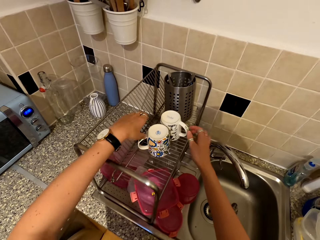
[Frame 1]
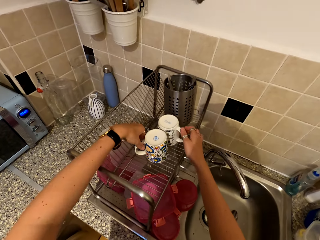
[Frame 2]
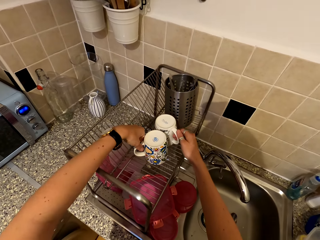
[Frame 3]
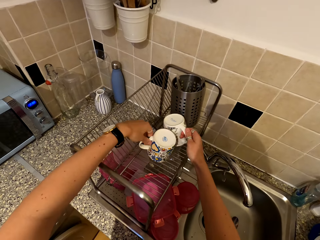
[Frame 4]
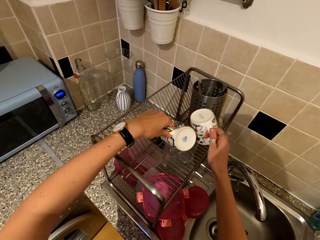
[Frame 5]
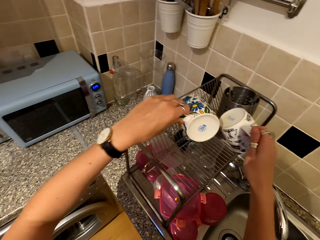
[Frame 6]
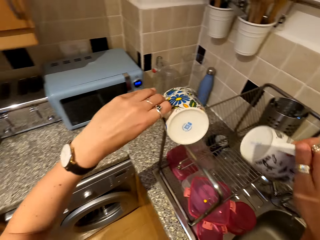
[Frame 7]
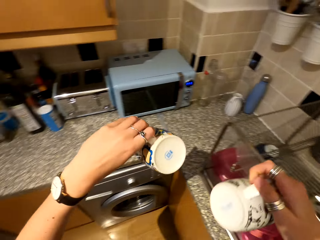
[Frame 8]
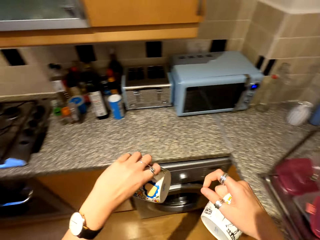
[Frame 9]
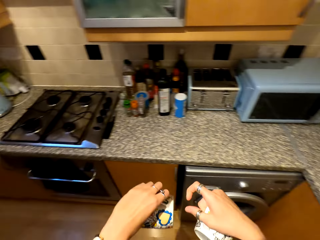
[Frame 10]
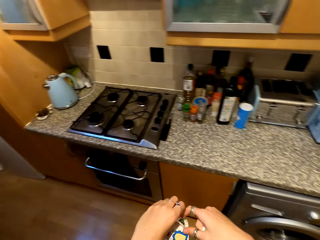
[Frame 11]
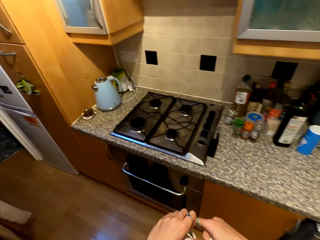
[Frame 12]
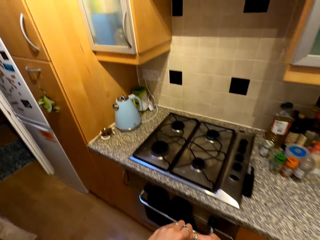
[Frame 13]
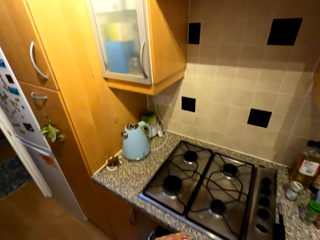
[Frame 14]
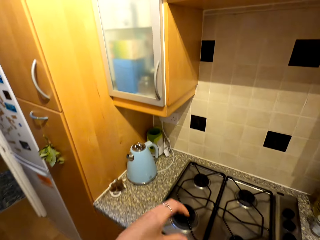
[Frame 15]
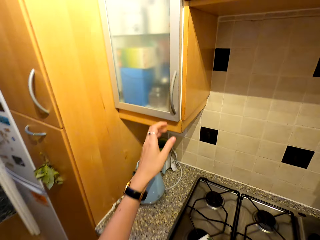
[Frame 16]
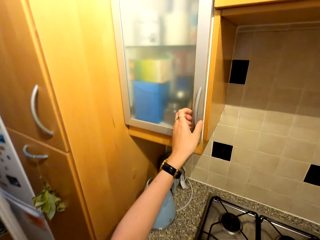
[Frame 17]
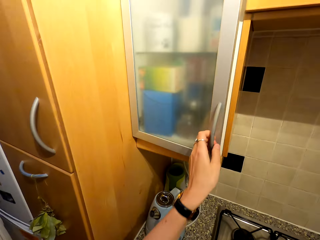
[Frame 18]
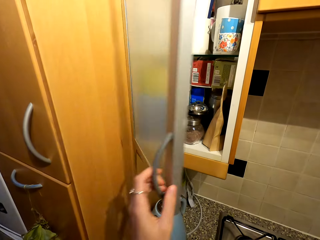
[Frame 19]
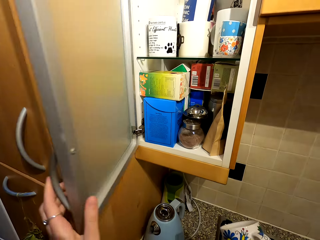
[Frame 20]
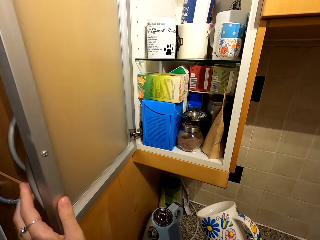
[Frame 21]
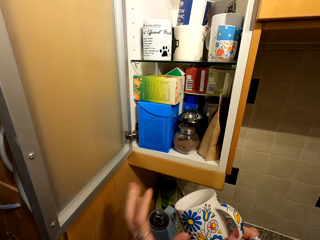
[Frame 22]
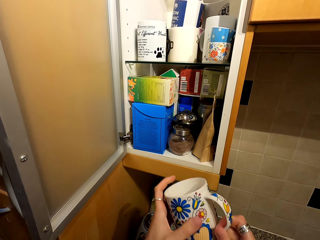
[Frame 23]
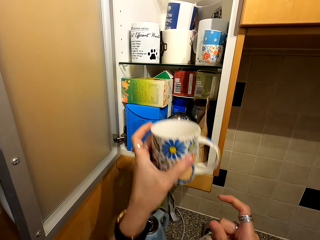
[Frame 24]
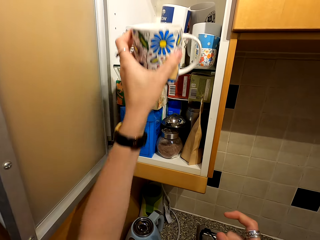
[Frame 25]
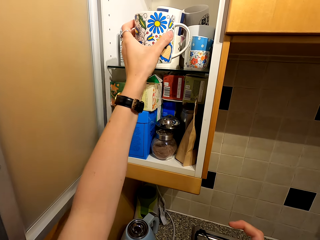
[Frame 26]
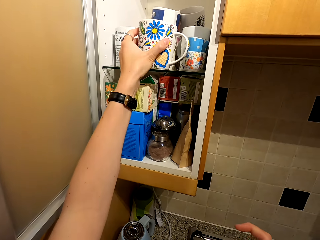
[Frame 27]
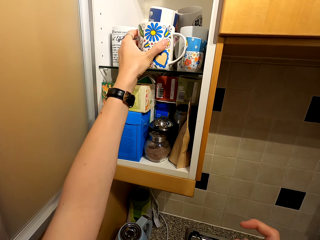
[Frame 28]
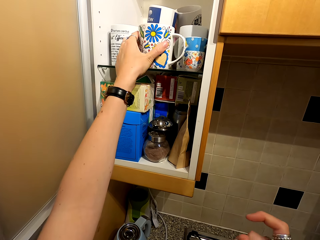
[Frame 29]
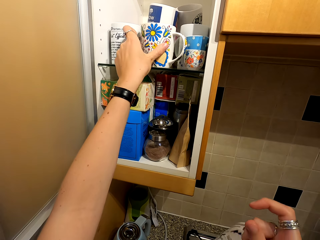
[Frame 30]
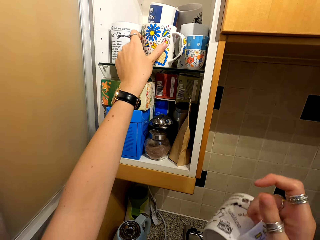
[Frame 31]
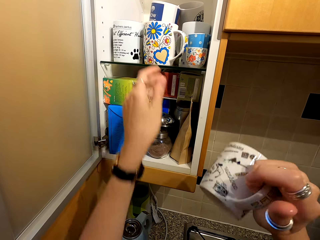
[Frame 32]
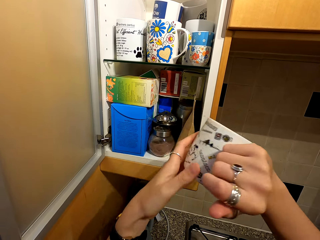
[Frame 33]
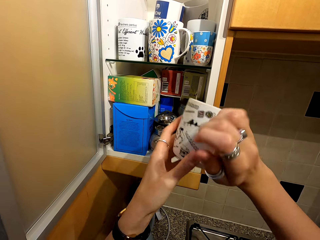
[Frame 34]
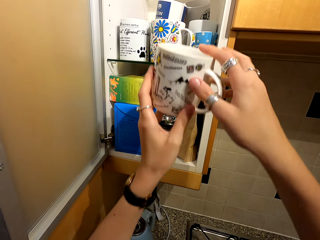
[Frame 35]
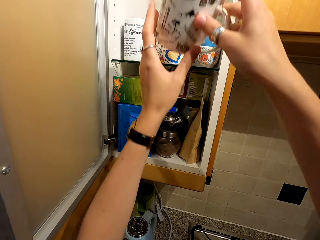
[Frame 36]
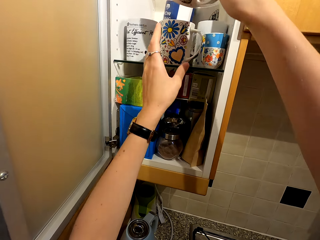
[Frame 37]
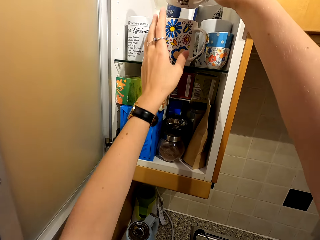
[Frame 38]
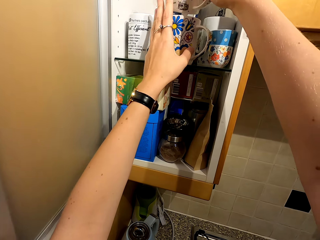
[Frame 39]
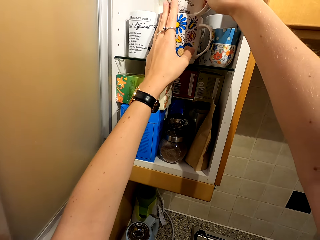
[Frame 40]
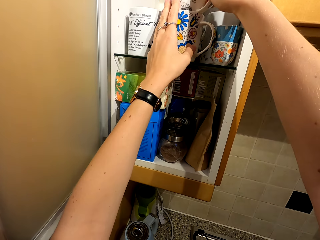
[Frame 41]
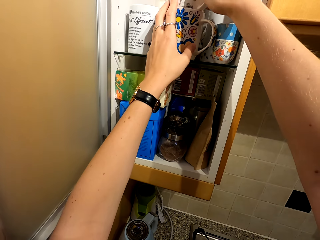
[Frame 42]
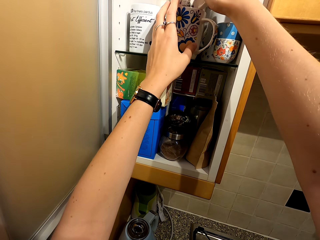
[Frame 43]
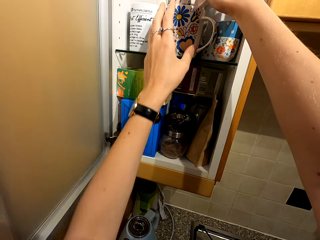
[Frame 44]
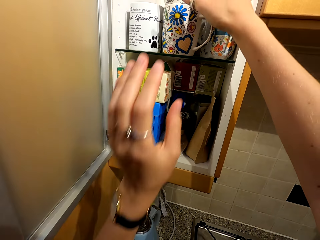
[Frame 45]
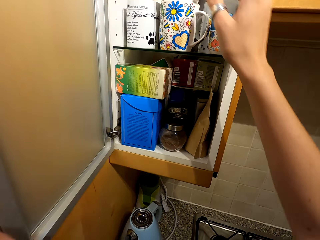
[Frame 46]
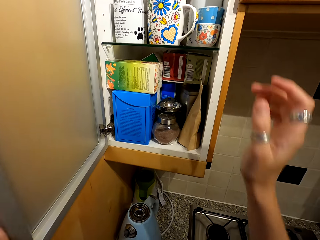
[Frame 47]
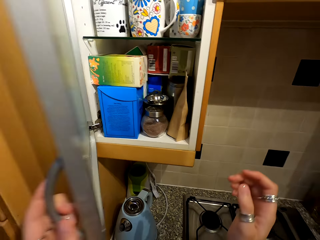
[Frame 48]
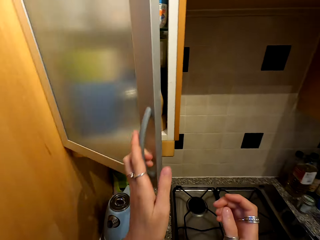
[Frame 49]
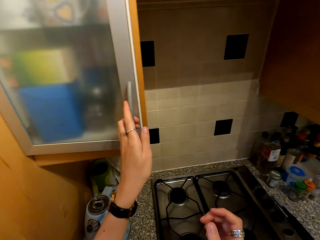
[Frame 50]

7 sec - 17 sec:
The camera wearer picks the cups from the rack. They move around. They open a cupboard. They put the cups in the cupboard.

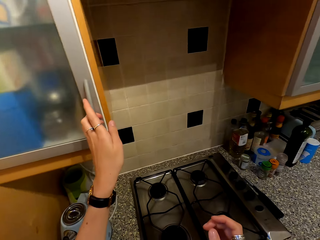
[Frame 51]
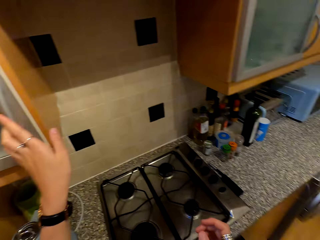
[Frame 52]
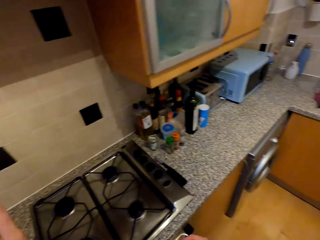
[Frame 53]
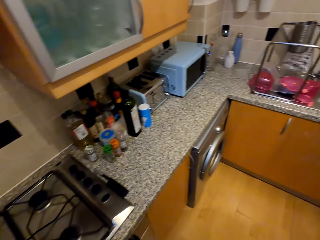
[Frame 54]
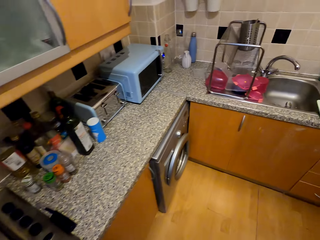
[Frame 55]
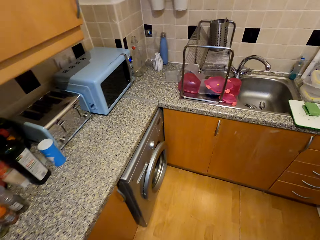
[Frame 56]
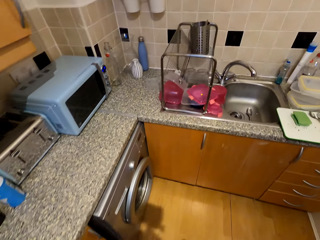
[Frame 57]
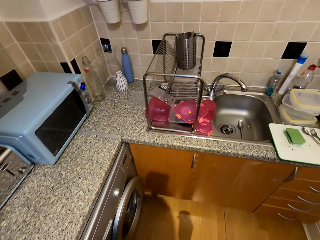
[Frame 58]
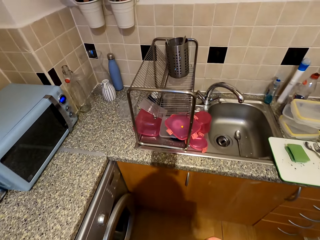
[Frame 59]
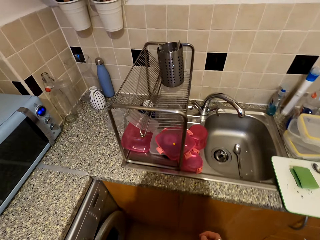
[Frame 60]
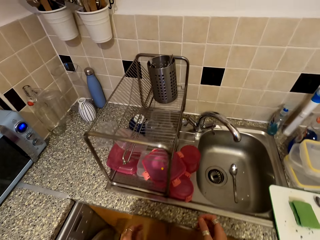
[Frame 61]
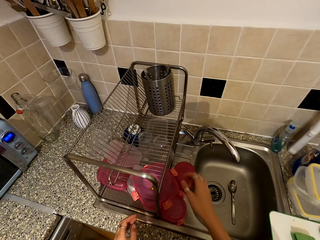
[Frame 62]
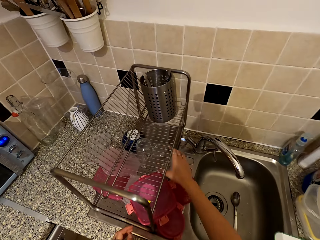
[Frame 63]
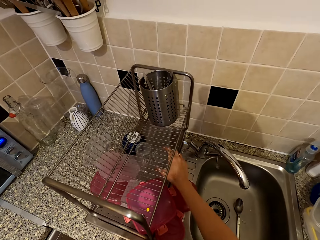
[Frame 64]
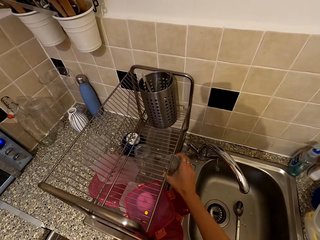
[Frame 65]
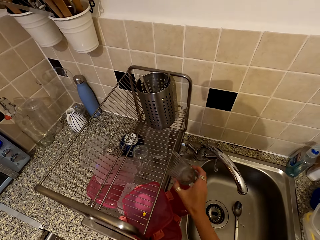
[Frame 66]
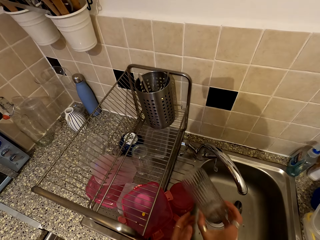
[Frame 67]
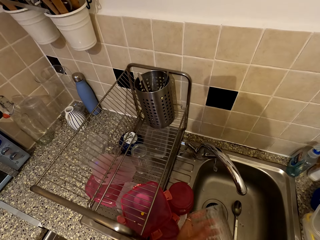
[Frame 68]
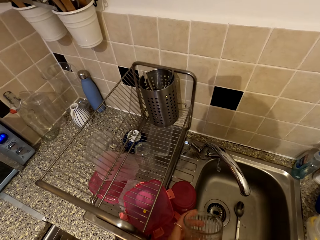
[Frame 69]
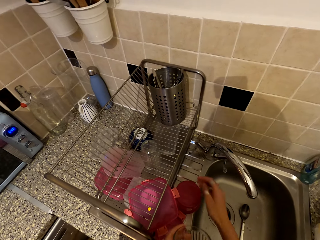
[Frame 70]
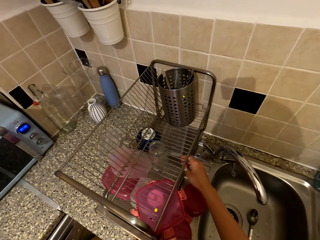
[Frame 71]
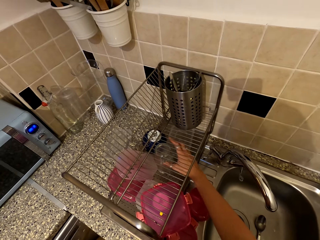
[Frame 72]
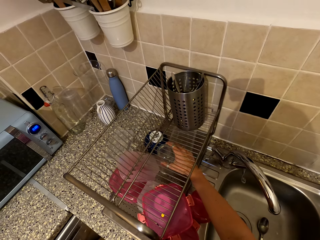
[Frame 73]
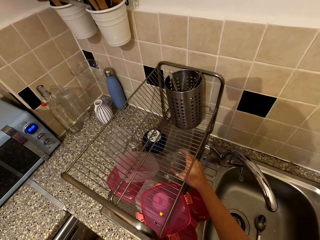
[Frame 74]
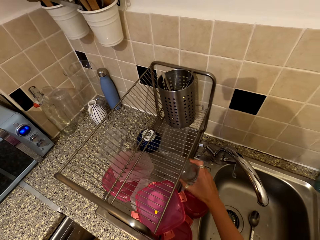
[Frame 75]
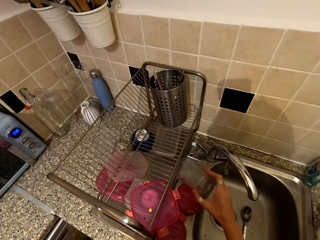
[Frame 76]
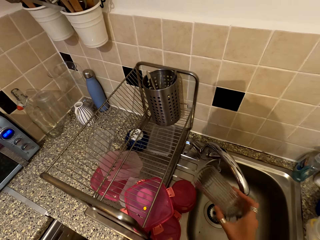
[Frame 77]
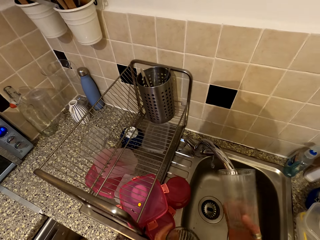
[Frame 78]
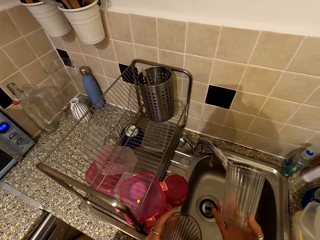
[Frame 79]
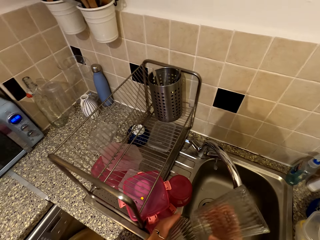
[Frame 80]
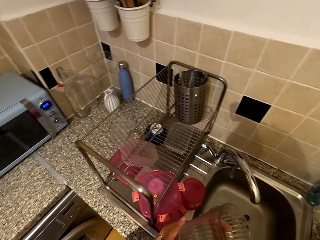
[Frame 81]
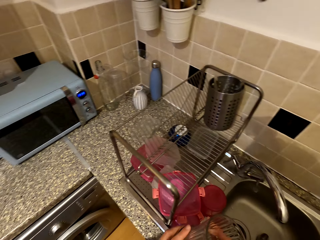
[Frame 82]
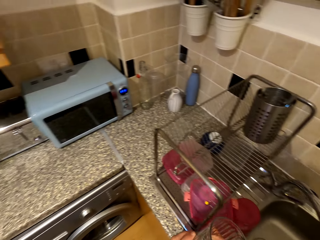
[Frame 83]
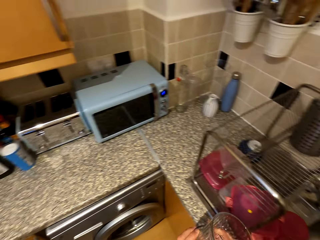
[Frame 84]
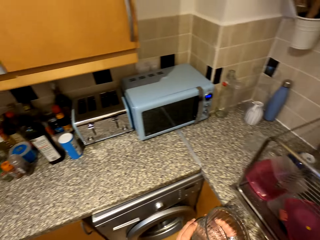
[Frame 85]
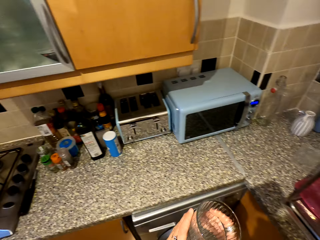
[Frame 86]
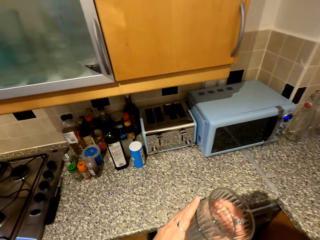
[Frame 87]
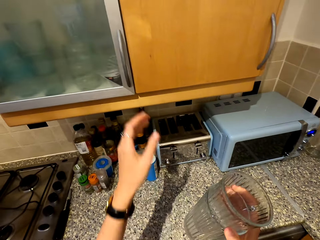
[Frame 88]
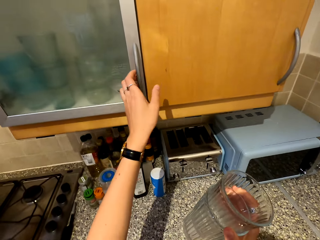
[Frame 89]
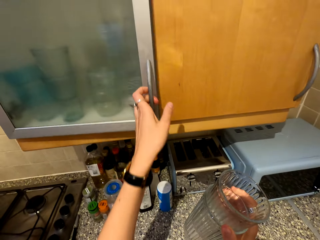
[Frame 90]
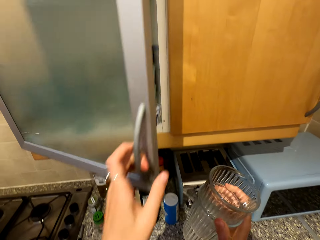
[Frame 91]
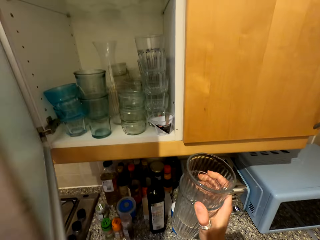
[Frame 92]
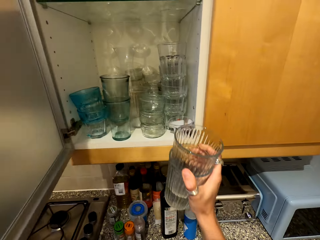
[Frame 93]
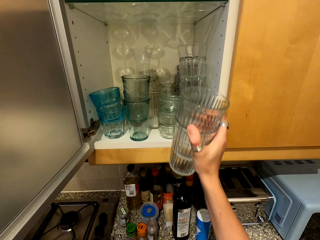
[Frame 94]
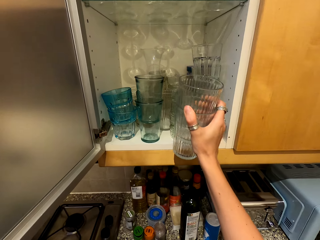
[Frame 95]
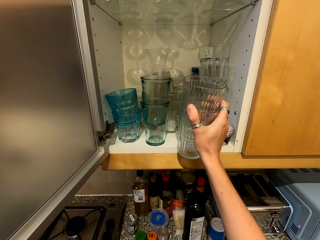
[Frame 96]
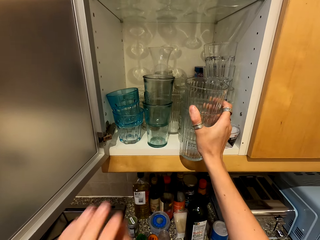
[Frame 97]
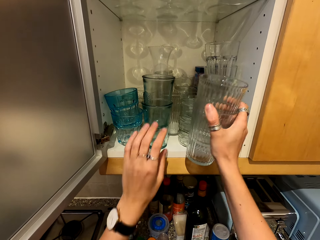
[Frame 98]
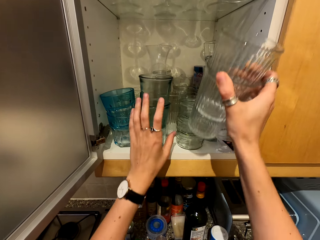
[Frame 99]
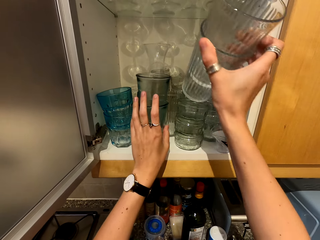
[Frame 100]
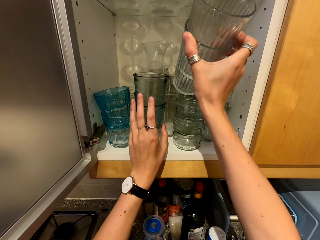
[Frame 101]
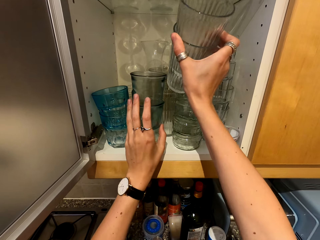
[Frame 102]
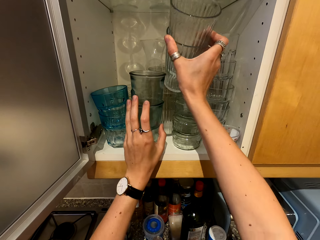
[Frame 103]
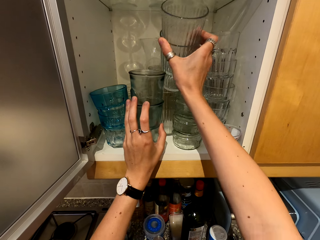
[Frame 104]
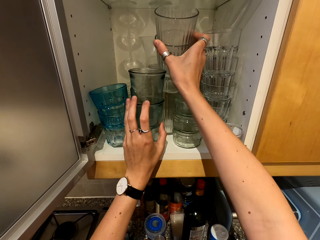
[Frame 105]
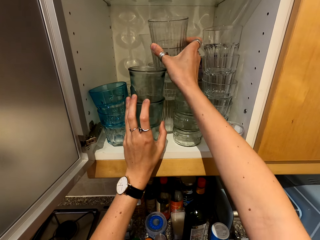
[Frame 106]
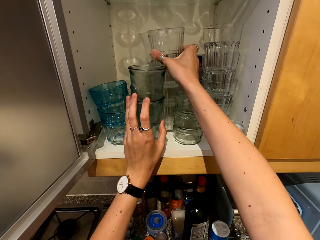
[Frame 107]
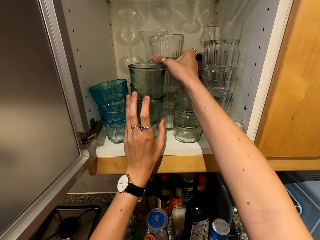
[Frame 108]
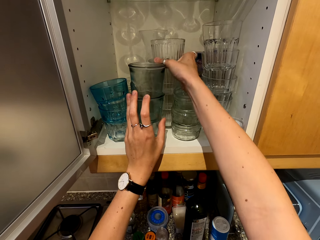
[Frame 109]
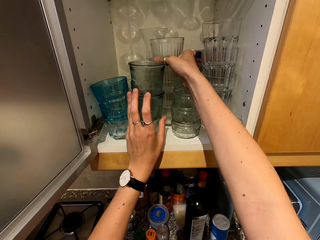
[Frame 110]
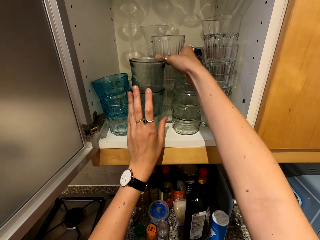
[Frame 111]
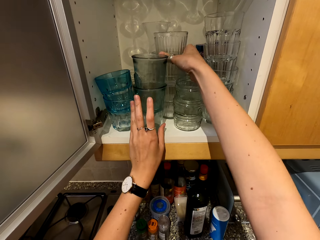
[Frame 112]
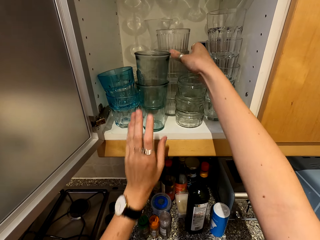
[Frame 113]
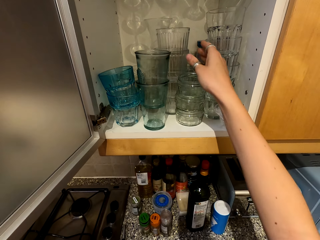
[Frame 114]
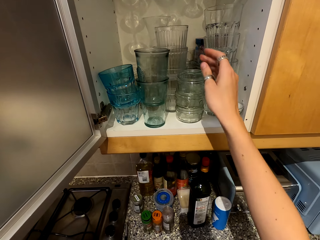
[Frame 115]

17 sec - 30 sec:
The camera wearer closes the cabinet. They move around. They take a glass from the rack. They take another glass. They move towards the cabinet. They open the cabinet. They put the glasses on the cabinet.
